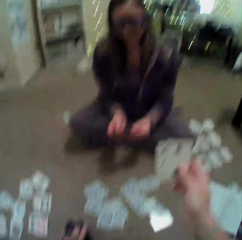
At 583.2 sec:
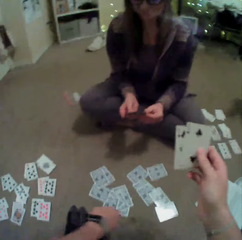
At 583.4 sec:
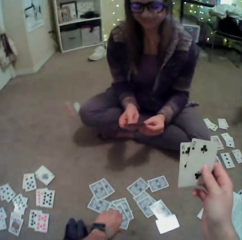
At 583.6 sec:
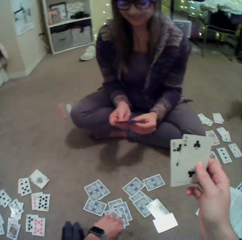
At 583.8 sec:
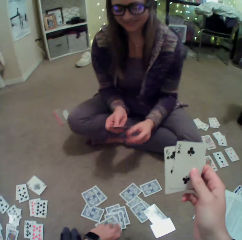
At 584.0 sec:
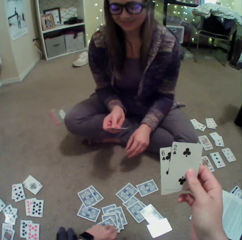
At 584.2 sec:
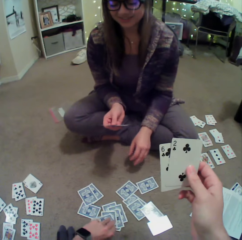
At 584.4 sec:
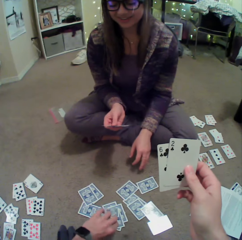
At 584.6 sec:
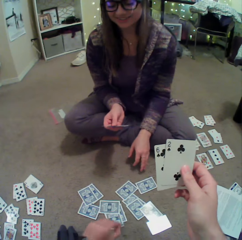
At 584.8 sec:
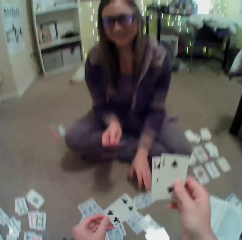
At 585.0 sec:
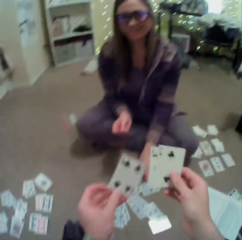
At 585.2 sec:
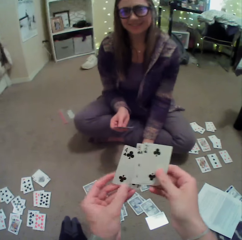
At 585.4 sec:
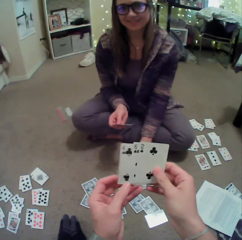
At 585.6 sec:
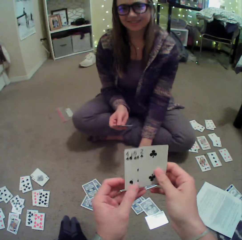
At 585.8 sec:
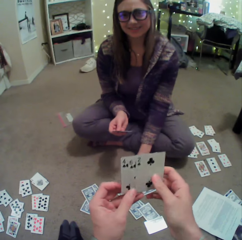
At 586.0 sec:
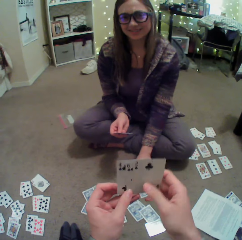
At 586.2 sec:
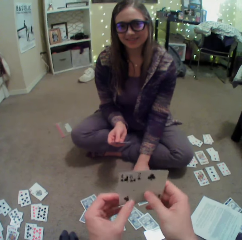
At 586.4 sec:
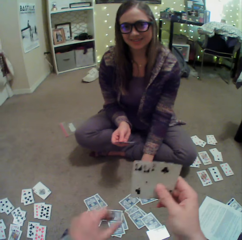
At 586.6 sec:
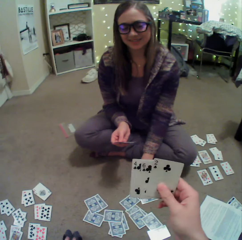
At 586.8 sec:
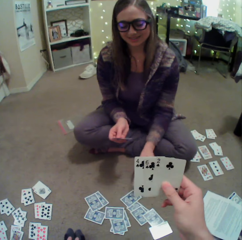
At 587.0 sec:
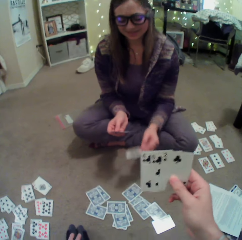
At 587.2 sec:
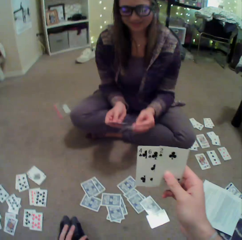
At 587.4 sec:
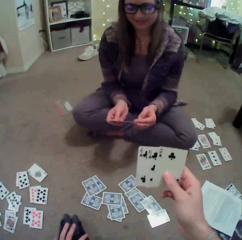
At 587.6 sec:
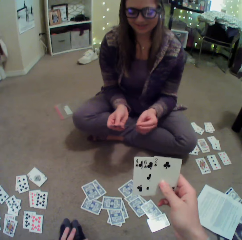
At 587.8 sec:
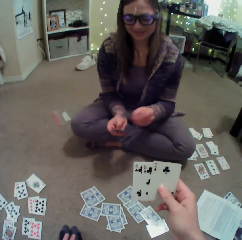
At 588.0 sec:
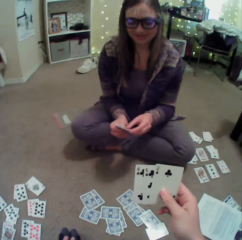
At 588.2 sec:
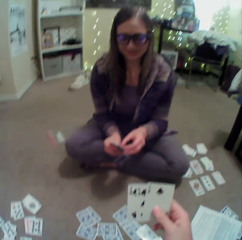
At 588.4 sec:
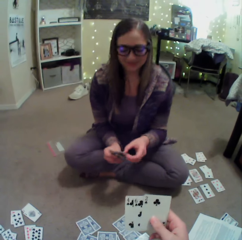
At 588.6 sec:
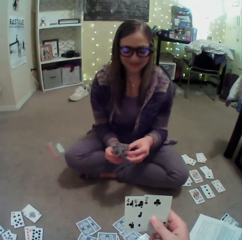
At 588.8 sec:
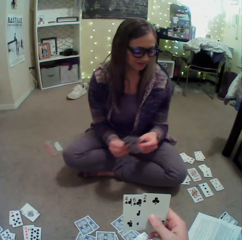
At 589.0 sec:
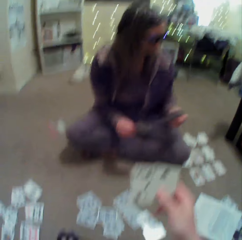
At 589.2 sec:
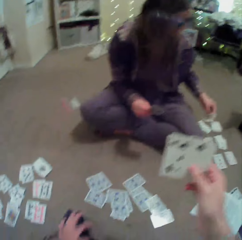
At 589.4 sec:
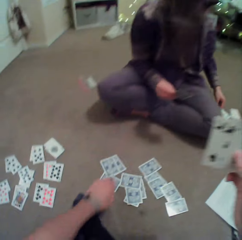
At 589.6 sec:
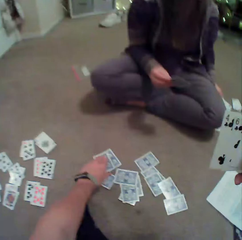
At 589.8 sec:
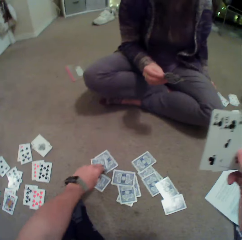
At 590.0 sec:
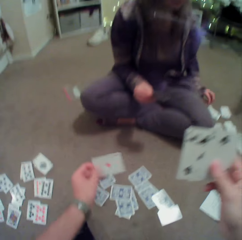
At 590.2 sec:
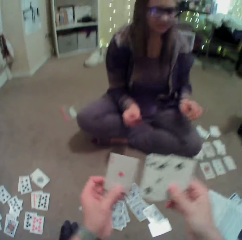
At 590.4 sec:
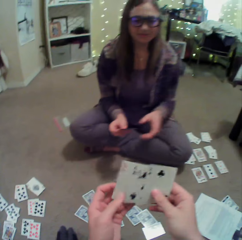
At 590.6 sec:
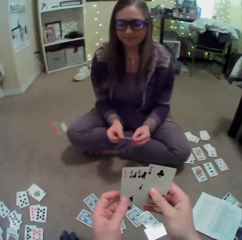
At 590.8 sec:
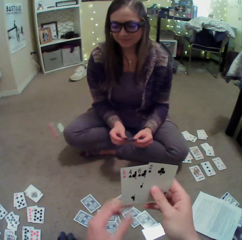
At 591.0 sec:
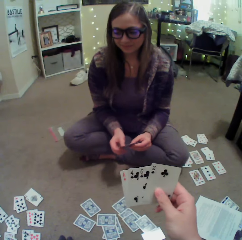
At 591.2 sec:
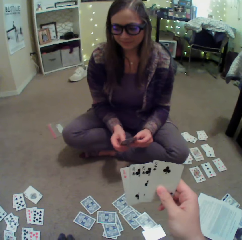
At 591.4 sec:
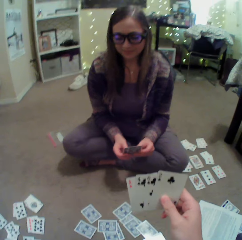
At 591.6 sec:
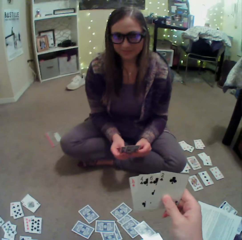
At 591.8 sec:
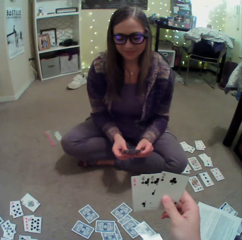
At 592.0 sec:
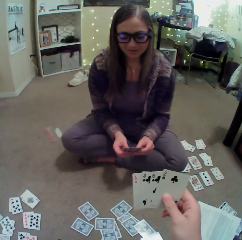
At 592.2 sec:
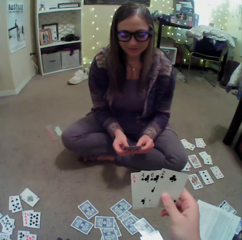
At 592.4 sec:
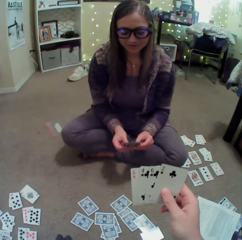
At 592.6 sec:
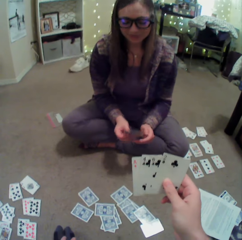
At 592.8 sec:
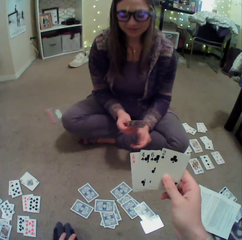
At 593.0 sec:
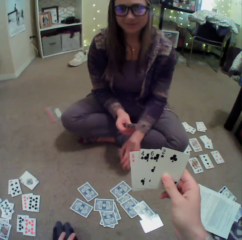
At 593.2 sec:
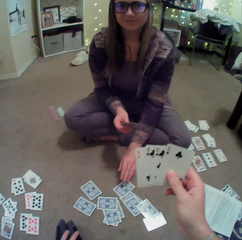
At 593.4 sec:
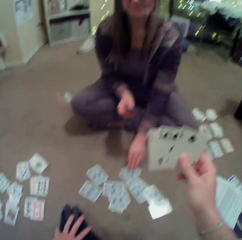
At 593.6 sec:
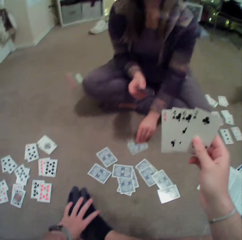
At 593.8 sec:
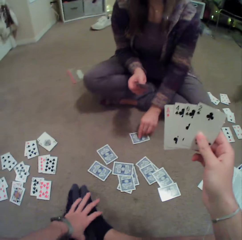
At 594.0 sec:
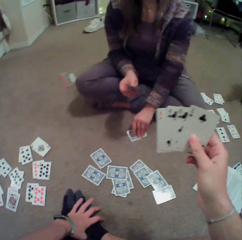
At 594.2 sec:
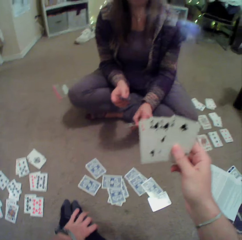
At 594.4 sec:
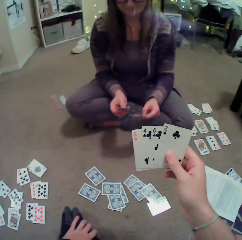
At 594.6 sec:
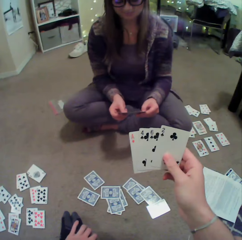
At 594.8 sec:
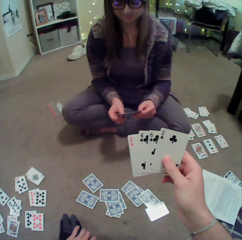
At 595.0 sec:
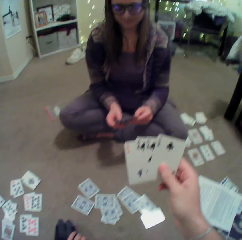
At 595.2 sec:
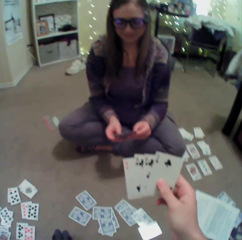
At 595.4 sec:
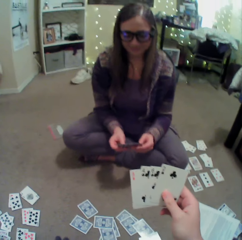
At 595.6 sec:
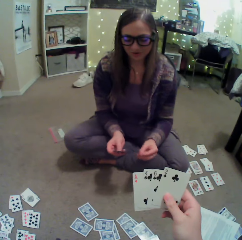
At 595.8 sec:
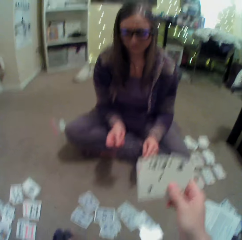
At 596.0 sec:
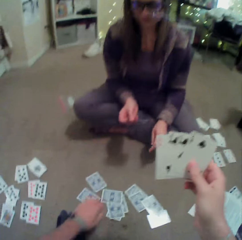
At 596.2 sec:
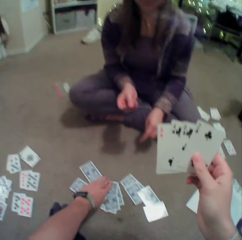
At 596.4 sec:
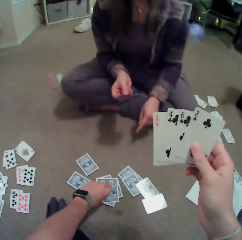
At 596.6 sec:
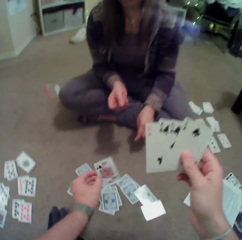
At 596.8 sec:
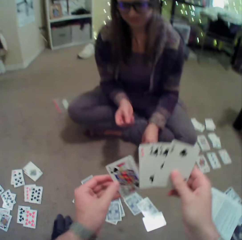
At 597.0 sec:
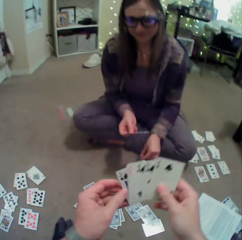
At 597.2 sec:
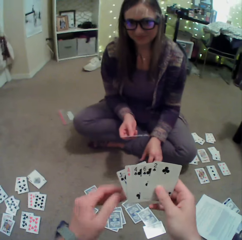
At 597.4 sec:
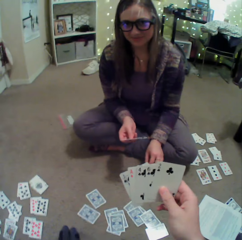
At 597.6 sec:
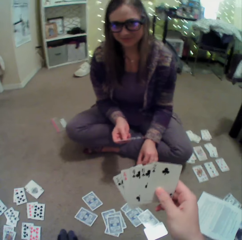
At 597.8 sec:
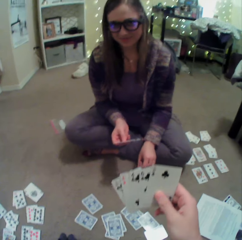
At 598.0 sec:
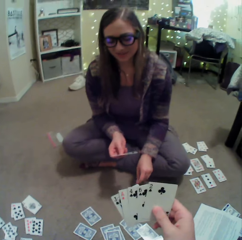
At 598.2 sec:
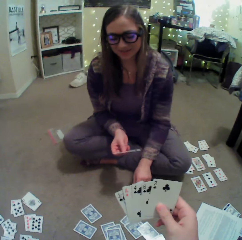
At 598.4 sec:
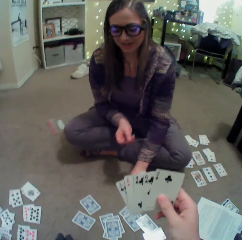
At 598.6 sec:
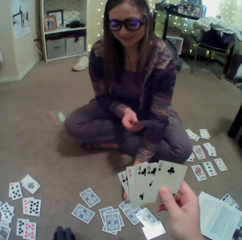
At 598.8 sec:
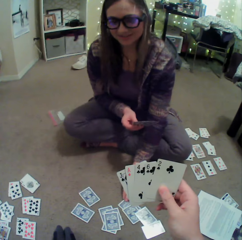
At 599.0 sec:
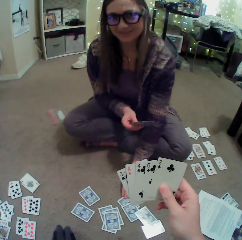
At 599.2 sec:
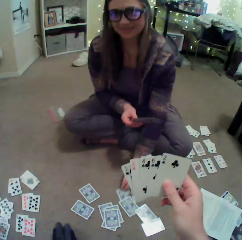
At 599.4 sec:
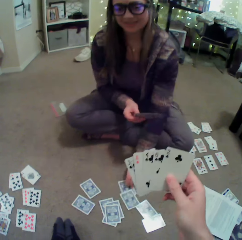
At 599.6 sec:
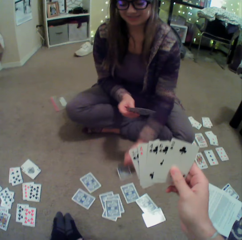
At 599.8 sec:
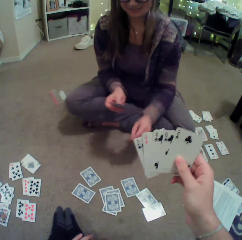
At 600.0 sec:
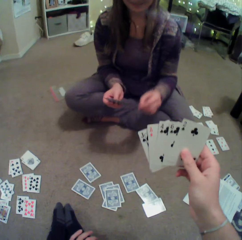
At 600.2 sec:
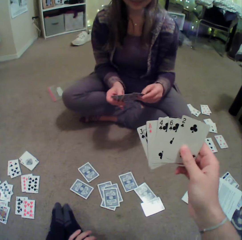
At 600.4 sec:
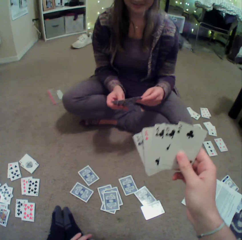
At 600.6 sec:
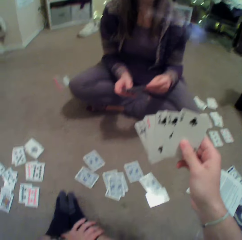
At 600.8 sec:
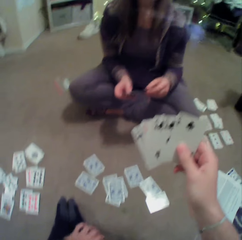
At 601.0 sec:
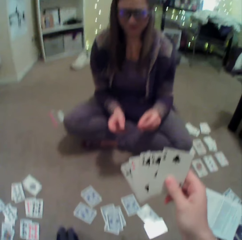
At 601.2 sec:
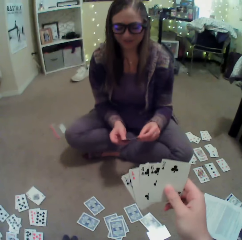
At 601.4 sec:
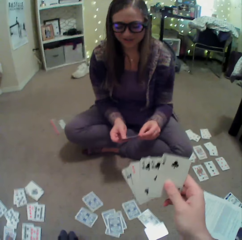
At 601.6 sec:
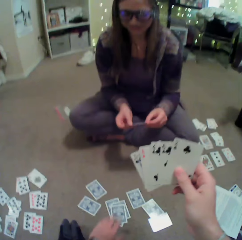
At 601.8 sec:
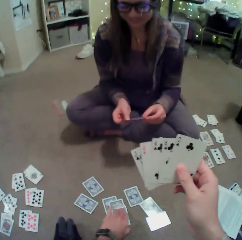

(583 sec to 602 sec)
The camera wearer picks up a card on the floor. A lady picks up a card on the floor. The lady puts a card on the floor. The camera wearer picks up a card on the floor. The lady converses with the camera wearer. The lady picks up a card on the floor. The lady converses with the camera wearer. The camera wearer picks up a card on the floor. The lady picks up a card on the floor.

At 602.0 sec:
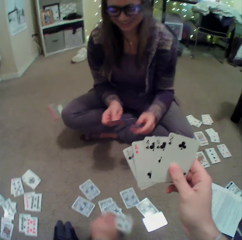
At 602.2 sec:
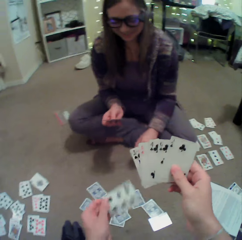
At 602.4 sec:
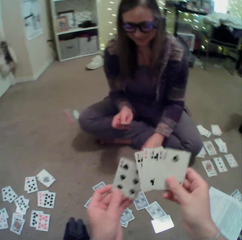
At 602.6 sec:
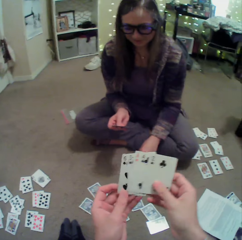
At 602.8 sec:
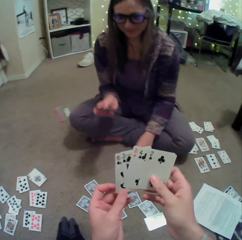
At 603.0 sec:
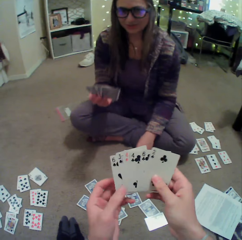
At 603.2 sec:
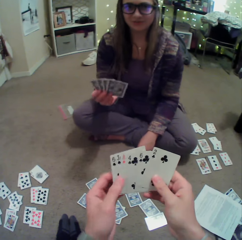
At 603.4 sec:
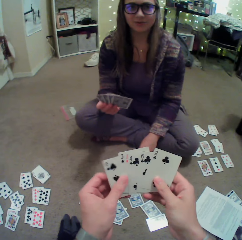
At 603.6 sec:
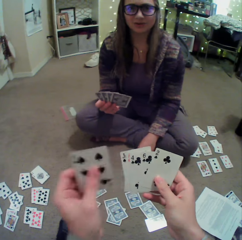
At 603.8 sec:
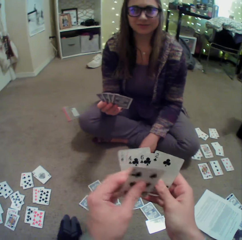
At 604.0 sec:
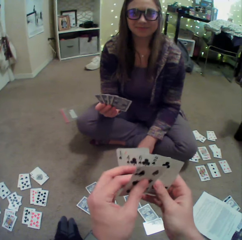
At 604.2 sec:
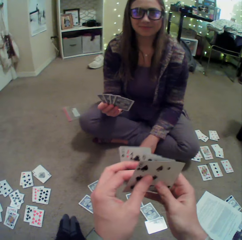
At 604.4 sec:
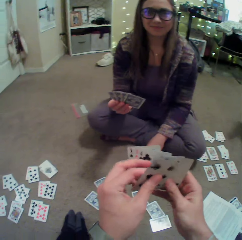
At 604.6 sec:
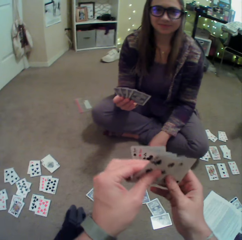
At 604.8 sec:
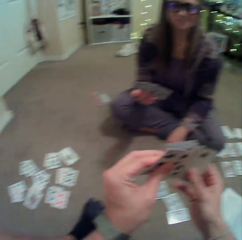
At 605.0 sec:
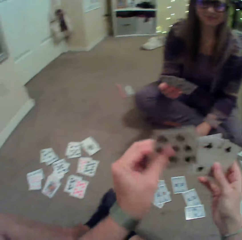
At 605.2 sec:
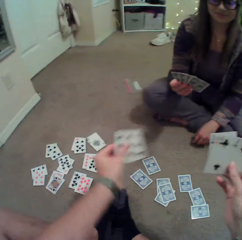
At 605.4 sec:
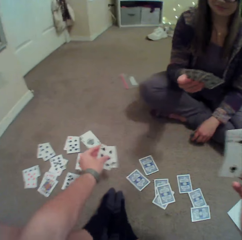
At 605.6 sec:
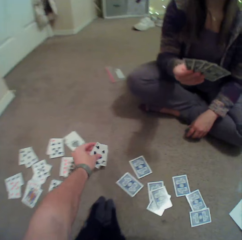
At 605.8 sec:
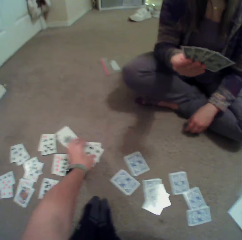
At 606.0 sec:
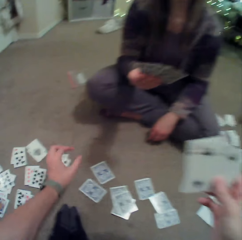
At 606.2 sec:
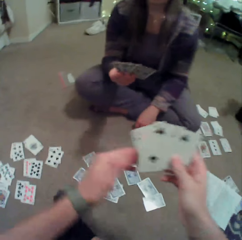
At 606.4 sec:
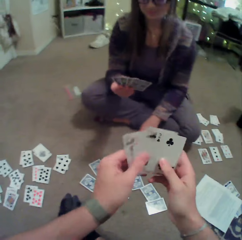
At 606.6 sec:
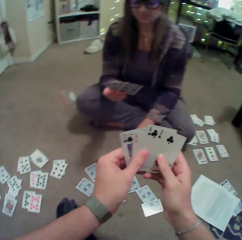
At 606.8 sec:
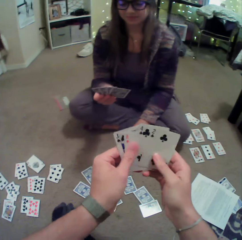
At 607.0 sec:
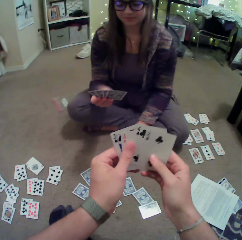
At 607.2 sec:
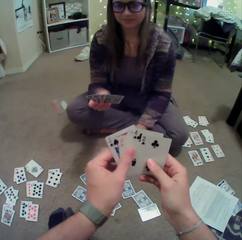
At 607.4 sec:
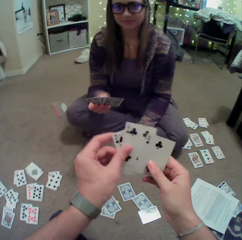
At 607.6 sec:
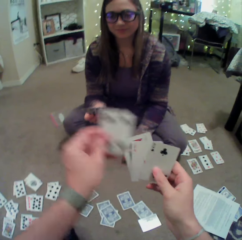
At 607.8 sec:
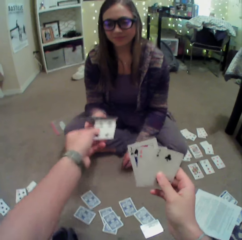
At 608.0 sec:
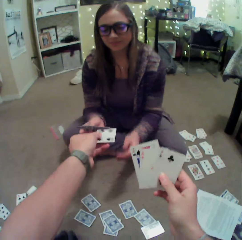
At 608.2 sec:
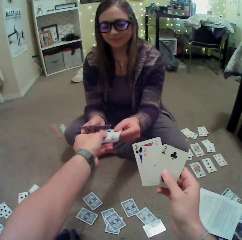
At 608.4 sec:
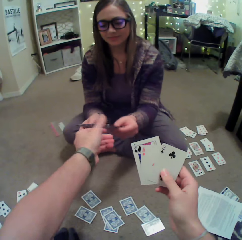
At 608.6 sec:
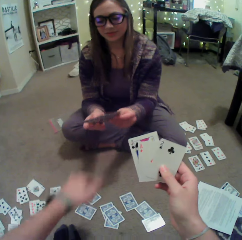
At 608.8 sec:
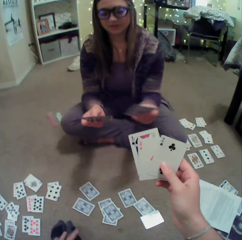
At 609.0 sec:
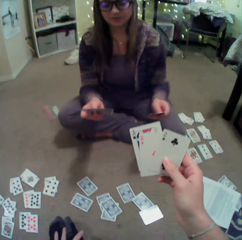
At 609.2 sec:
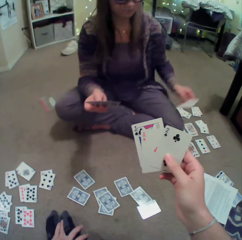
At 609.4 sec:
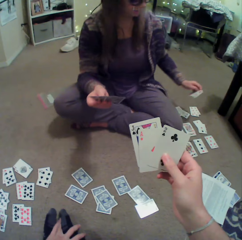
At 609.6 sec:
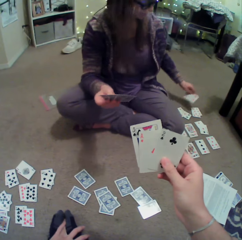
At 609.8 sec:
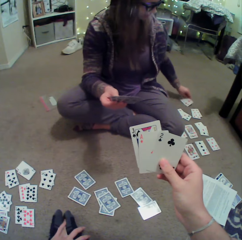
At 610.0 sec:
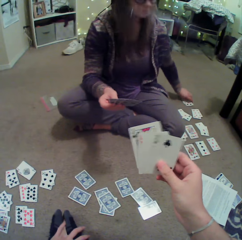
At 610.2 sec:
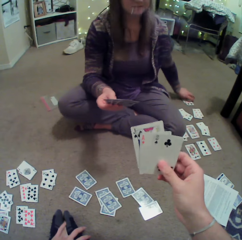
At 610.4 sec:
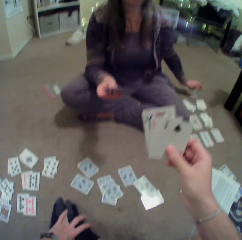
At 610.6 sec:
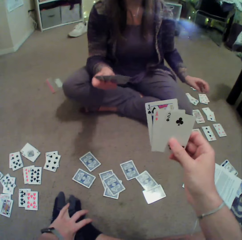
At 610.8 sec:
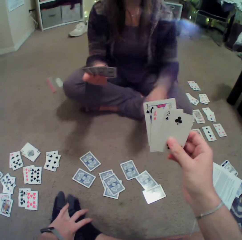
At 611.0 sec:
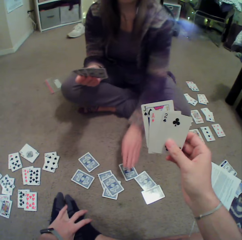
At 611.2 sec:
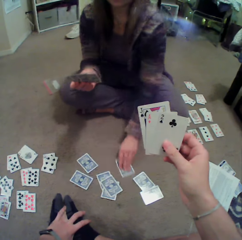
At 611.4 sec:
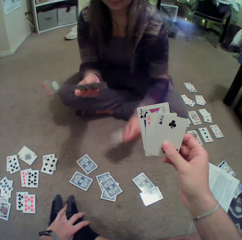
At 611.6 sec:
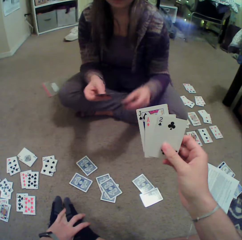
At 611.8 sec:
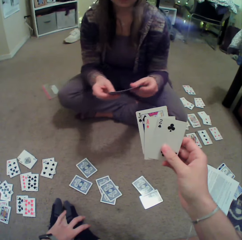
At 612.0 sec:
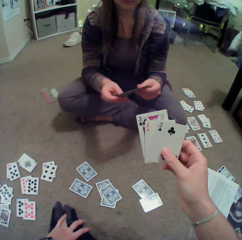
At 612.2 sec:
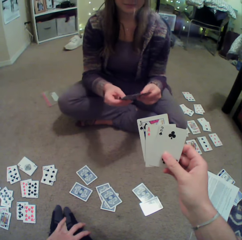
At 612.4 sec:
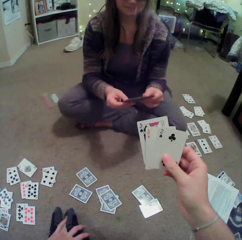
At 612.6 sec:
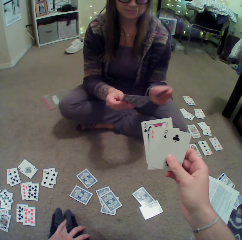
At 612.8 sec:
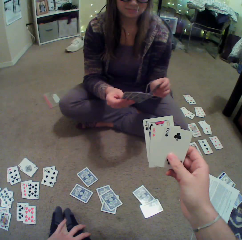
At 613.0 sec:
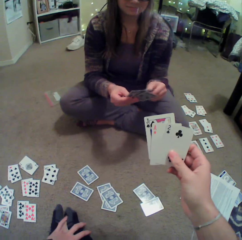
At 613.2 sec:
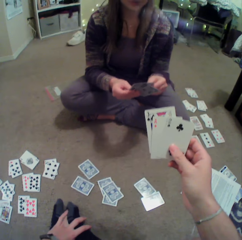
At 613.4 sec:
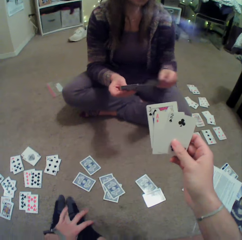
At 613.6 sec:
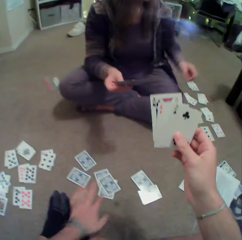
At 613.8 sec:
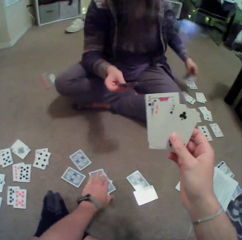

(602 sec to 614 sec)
The camera wearer picks up a card on the floor. They arrange cards. A lady puts the cards down. The camera wearer puts a card on the floor. They arrange cards. They give the lady the card. The lady puts a card on the floor. The lady picks up a card on the floor. The lady arranges cards.
